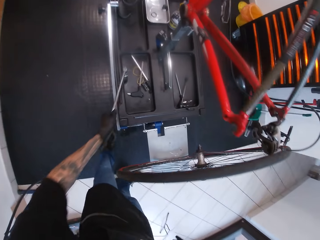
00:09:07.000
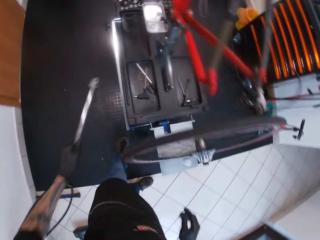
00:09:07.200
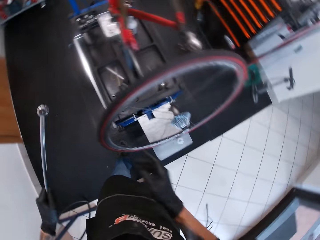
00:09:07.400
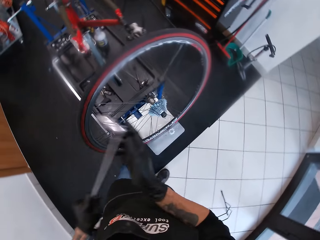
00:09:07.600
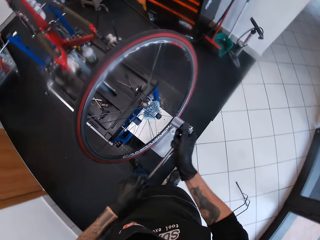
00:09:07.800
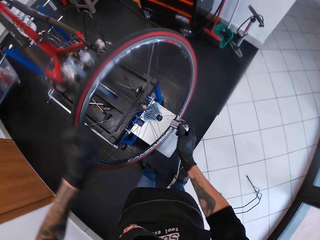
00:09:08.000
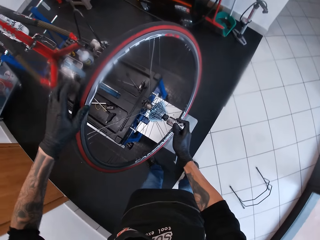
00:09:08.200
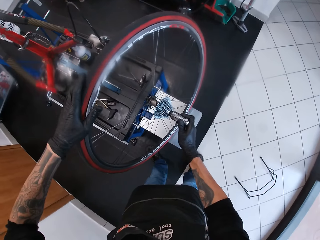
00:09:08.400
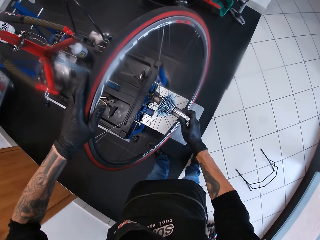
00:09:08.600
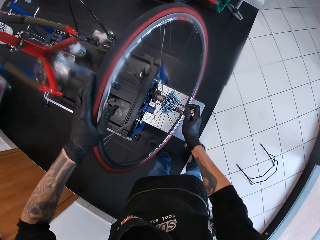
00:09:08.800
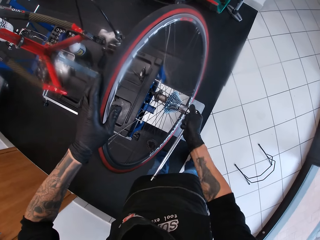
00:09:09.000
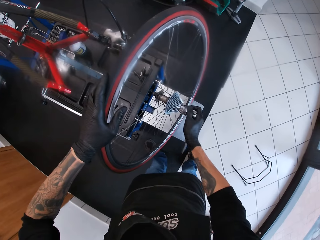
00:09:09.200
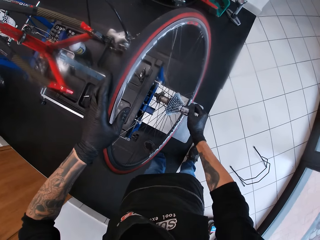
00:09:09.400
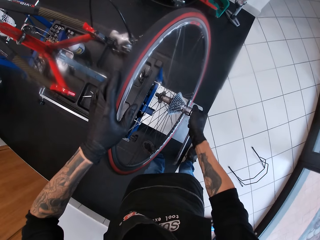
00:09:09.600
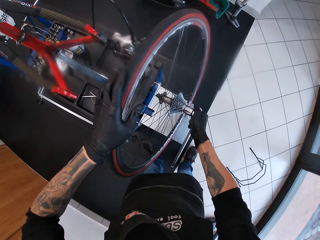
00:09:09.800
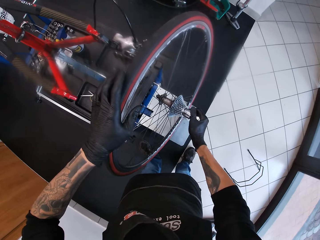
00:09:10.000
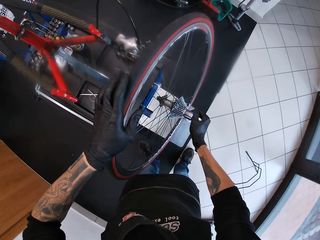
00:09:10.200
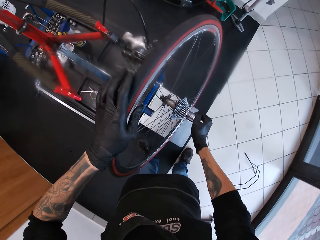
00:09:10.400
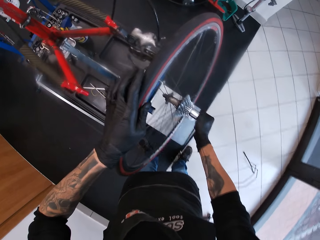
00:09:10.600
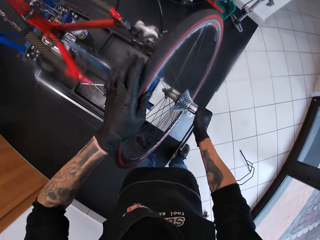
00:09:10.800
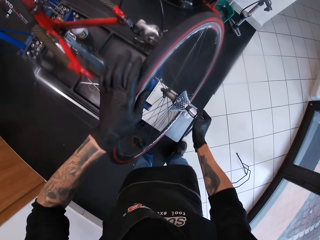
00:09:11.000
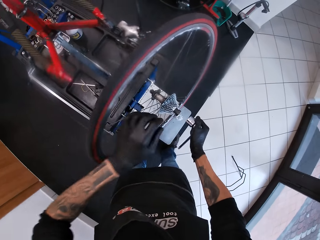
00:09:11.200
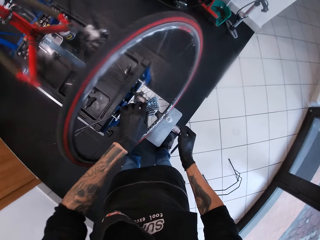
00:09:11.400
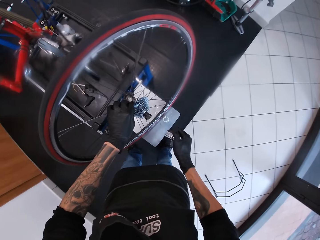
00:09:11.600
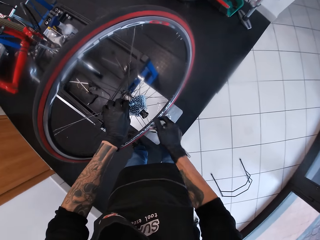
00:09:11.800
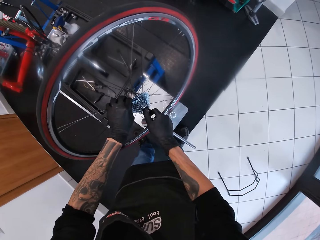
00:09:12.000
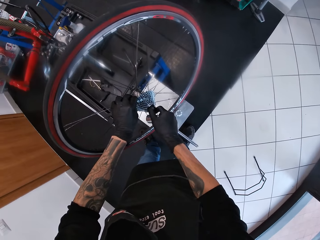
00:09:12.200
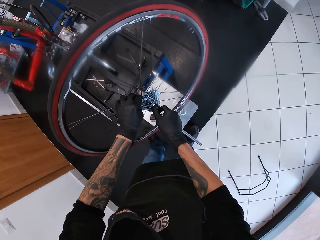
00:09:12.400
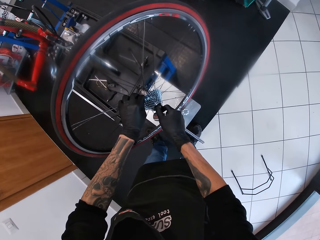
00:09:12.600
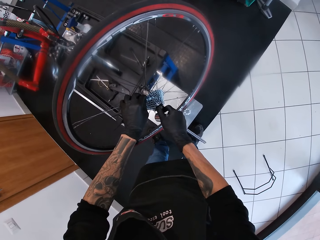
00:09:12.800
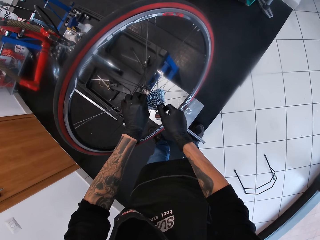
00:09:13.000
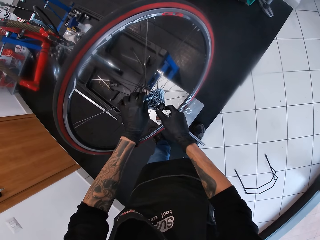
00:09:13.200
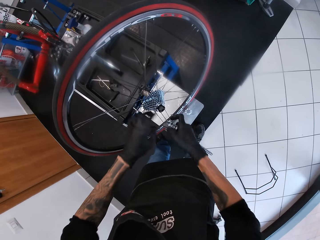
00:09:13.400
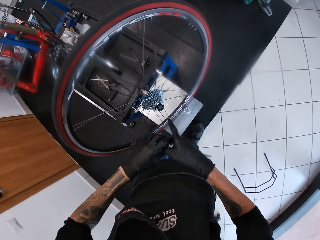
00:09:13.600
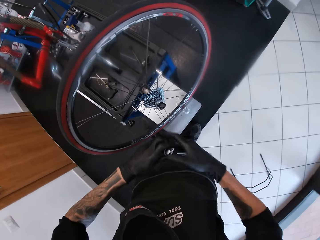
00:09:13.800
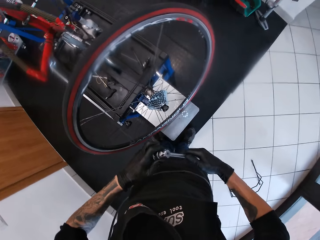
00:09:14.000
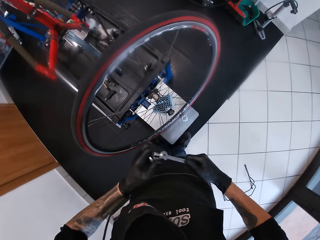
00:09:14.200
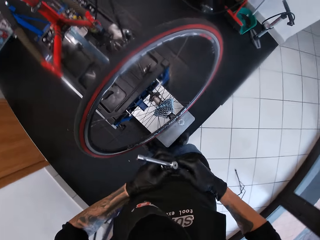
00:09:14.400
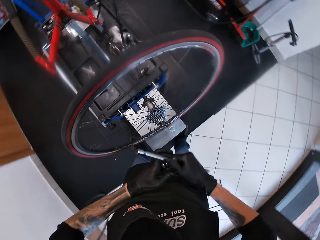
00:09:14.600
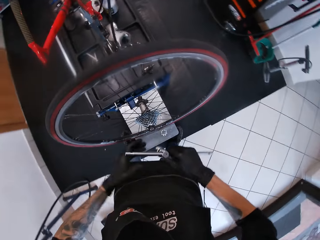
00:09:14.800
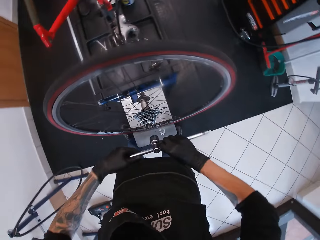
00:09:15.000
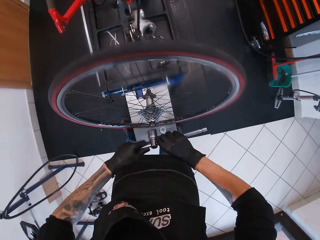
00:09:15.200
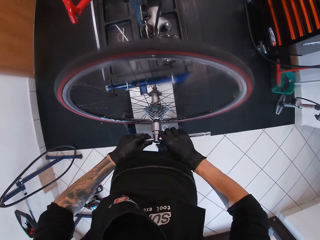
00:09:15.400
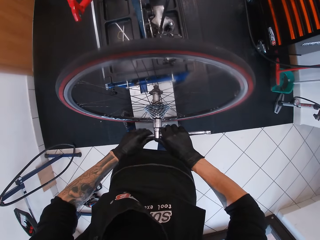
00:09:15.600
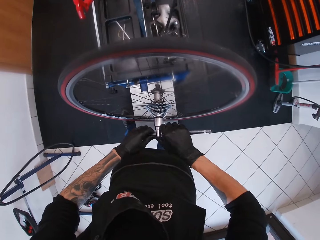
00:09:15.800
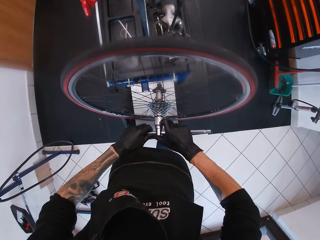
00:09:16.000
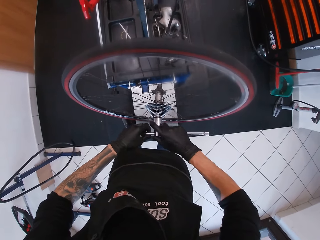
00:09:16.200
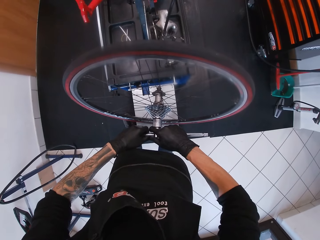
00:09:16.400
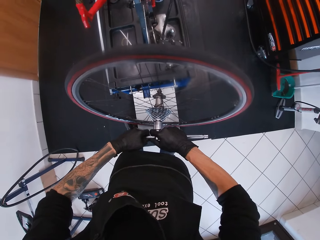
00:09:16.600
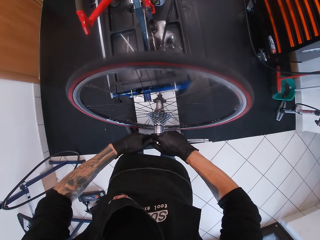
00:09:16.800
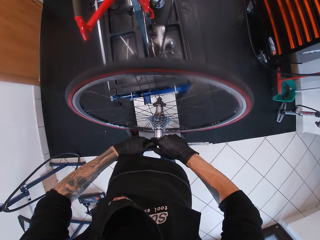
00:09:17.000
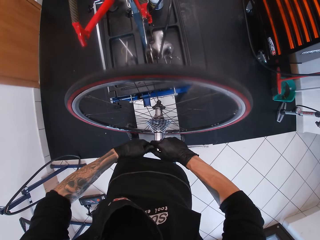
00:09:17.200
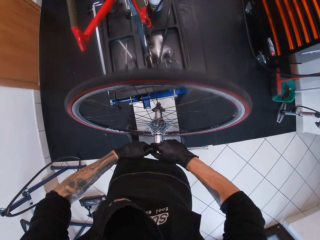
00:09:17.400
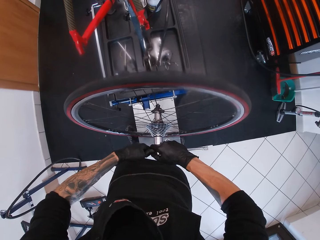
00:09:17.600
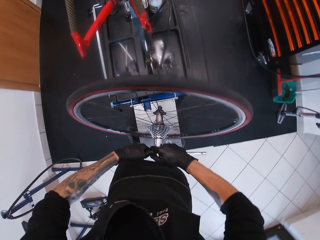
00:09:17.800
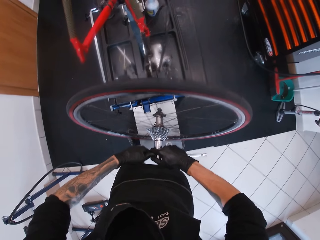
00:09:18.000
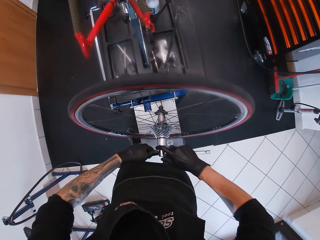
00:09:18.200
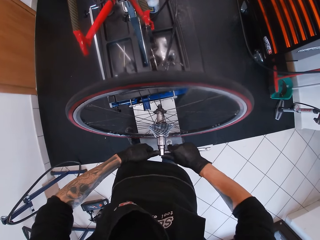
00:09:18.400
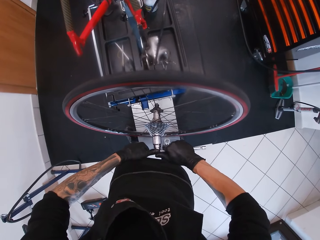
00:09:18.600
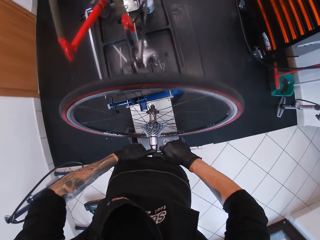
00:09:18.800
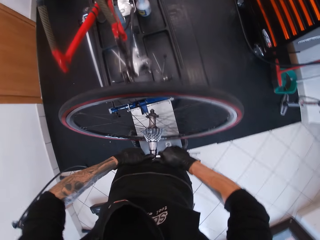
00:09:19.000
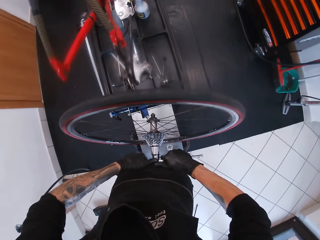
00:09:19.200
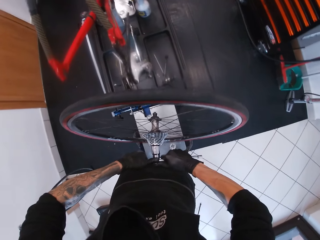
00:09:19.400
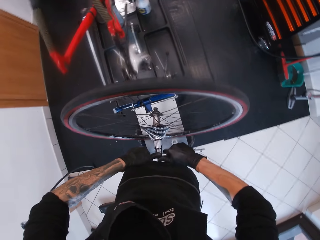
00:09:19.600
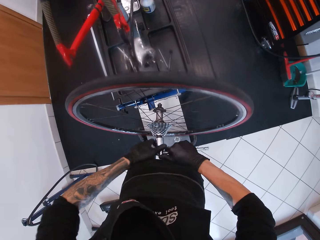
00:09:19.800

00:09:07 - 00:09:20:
The camera wearer picks up the t spanner or guitar truss rod from the bicycle repair stand with his left hand. He passes the t spanner in his left hand to his right hand. He tightens the fly wheel remover with the t spanner in his right hand. He holds the cassette with his left hand. He holds the hub rod with the right hand. He holds the guitar truss rod with both hands. He tightens the screw with a wrench. He loosens the bike quick release cap with the ball end allen wrench in both hands.

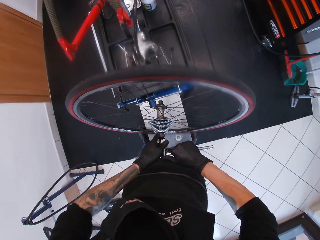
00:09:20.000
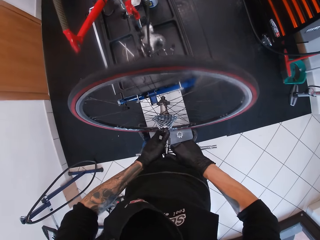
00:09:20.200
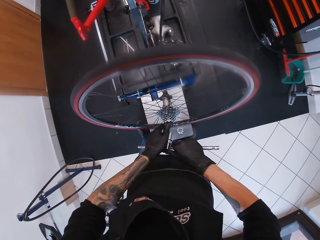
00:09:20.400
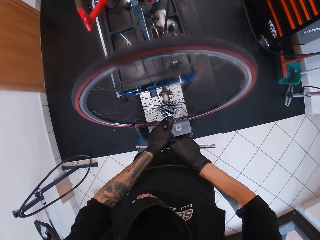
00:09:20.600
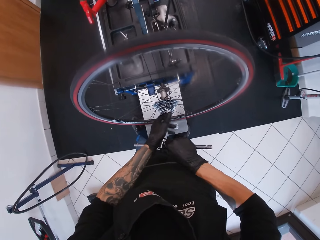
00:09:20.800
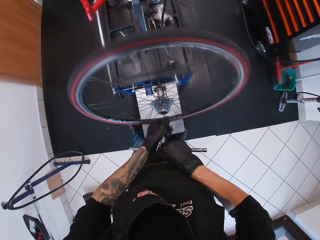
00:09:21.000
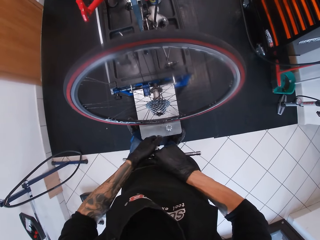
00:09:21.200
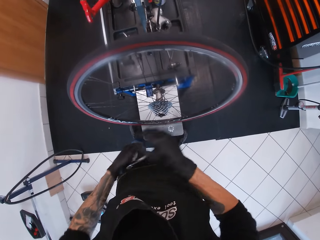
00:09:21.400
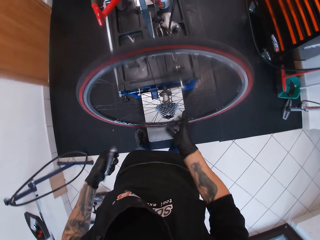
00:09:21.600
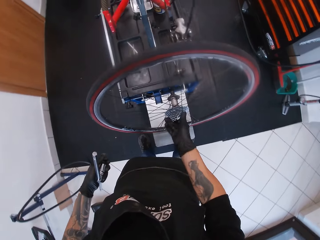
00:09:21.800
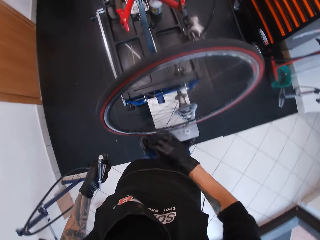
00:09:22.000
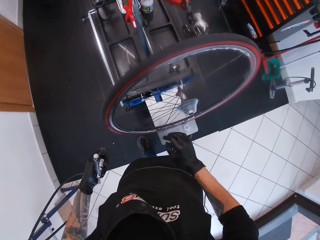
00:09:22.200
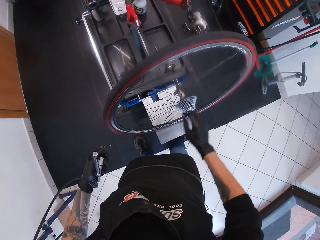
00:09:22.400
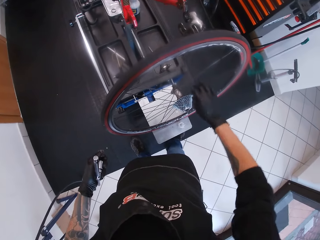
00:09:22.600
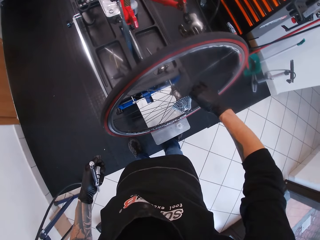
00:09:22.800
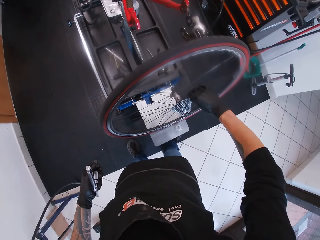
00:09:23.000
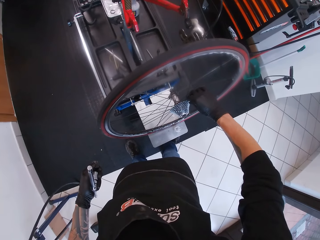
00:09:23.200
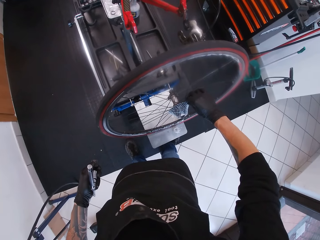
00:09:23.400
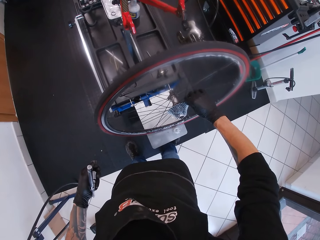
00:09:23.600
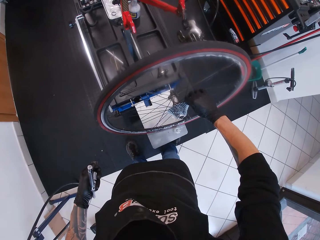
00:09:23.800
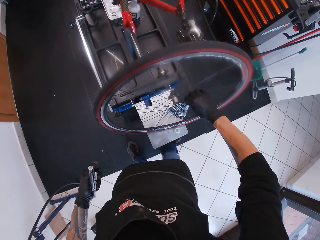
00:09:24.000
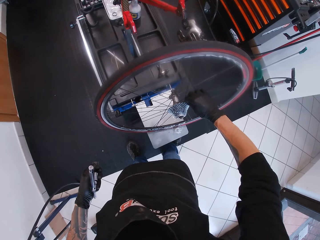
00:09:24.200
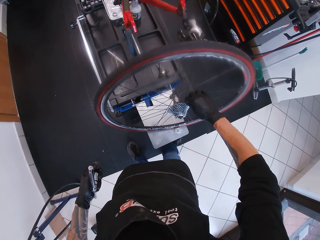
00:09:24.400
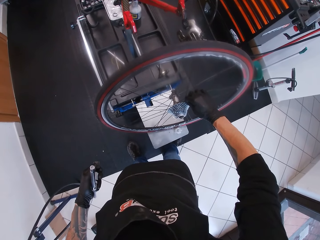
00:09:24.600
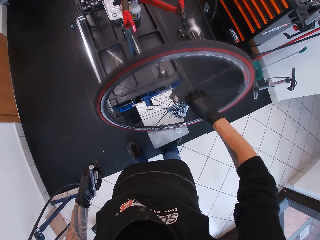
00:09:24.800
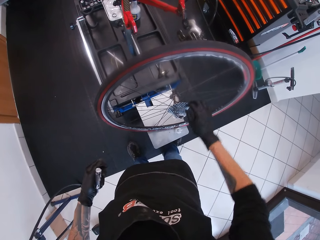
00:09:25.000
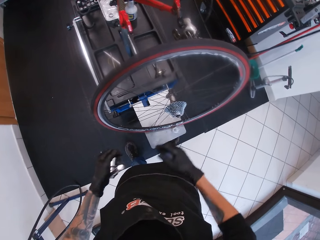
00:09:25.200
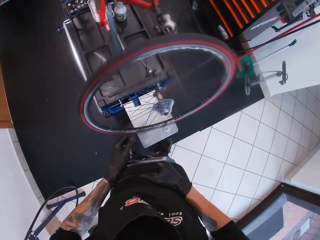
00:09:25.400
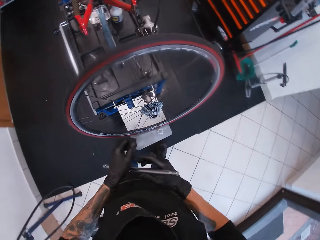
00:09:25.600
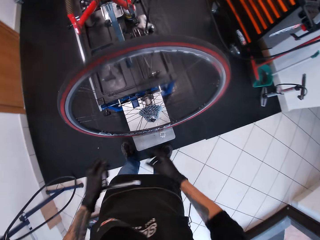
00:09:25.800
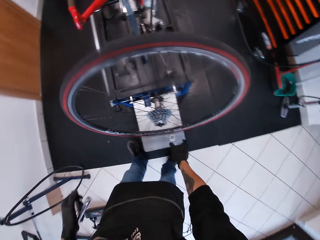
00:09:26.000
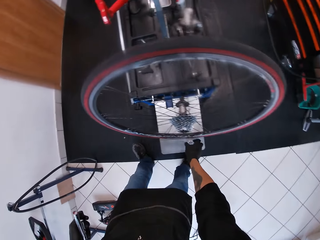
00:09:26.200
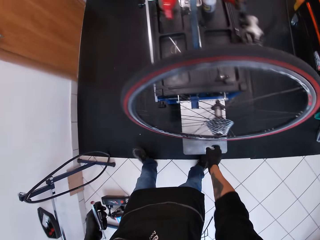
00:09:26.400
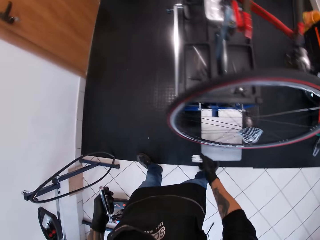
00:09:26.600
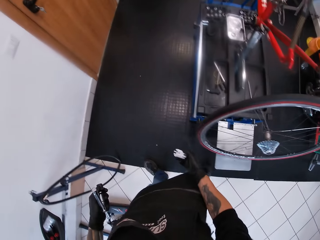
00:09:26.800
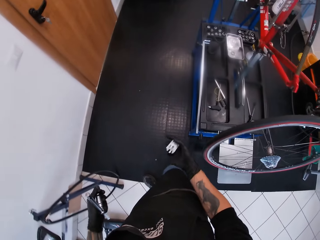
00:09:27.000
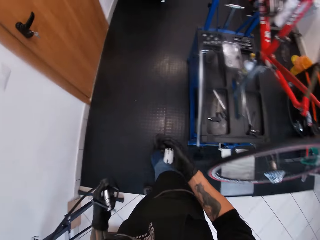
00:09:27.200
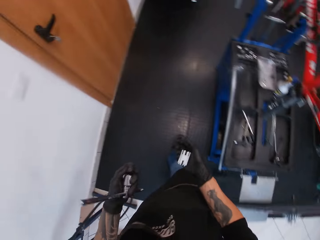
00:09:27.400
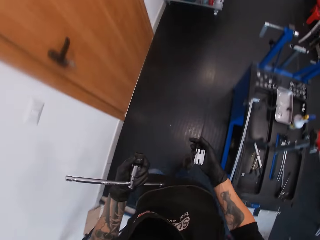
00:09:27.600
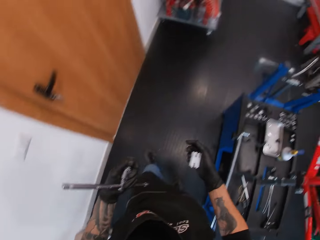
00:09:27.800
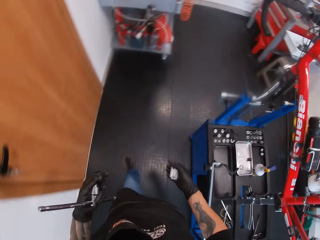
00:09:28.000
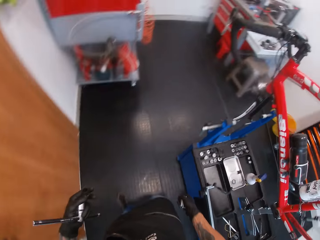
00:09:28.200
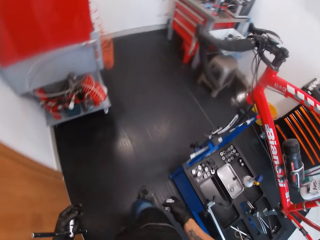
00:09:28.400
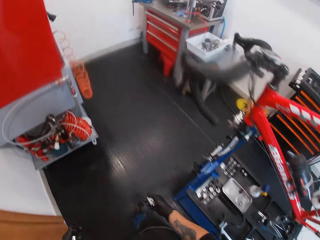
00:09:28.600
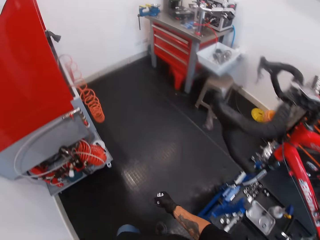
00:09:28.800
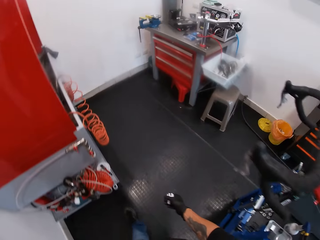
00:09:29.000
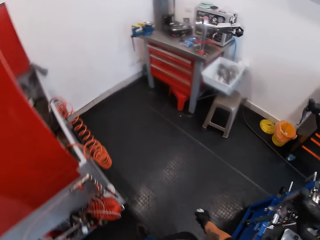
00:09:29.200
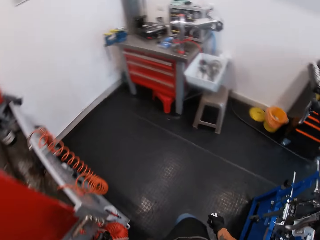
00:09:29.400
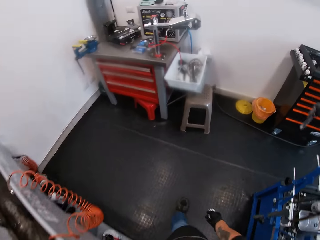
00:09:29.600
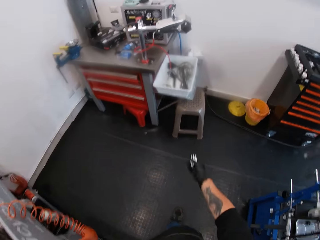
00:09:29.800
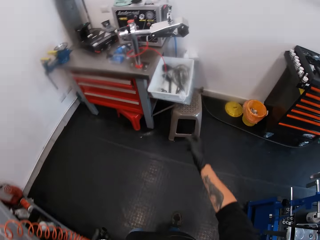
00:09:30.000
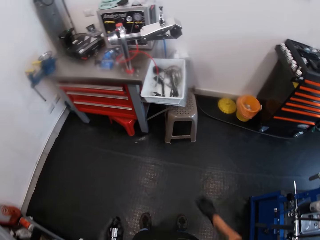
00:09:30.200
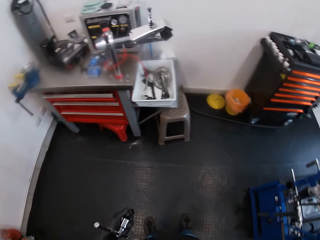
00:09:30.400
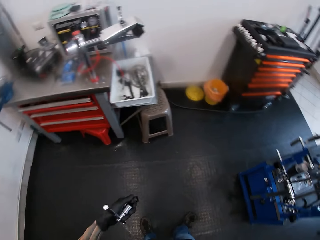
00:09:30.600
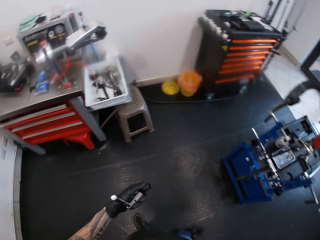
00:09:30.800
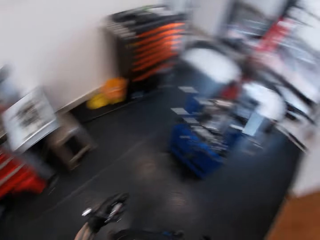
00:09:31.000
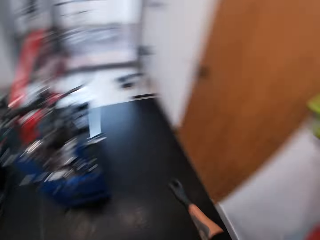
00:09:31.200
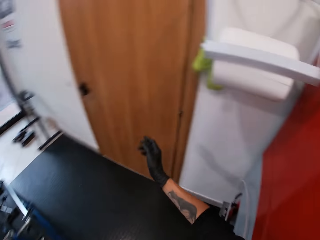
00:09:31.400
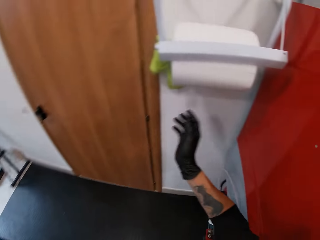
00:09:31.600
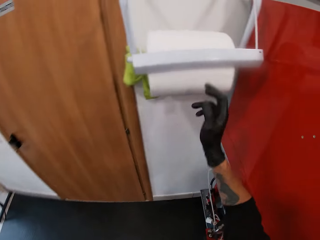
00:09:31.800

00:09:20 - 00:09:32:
The camera wearer removes the bike quick release cap from the bike cassette with his left hand. He rolls the bike cassette with his right hand. He touches something. He shakes a spoke of the bike wheel with his right hand. He touches the wires on the bicycle tire. He picks up a bike free hub from the bike repair stand with his right hand. He throws the bike free hub in his right hand into a white tool bowl. He walks.
